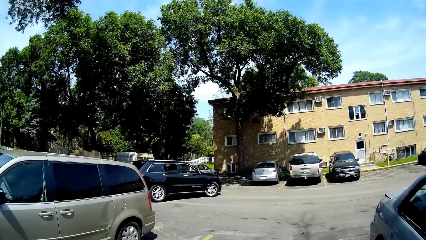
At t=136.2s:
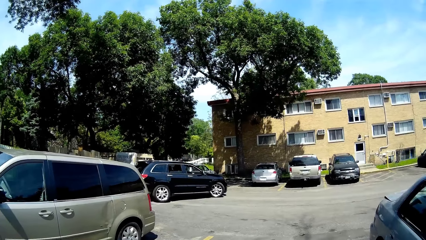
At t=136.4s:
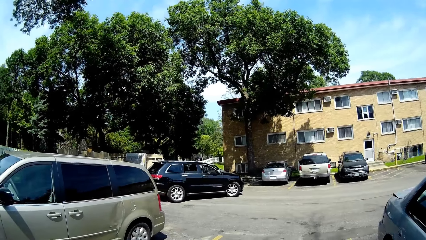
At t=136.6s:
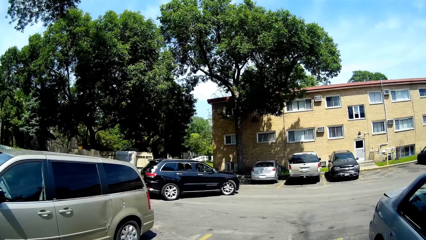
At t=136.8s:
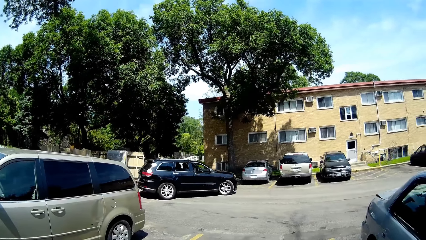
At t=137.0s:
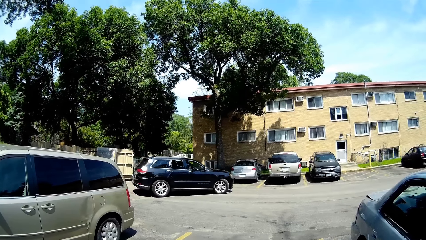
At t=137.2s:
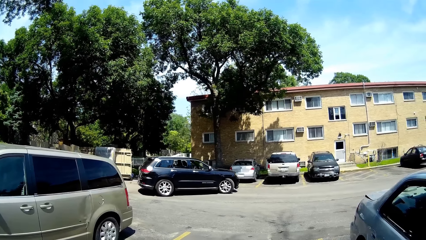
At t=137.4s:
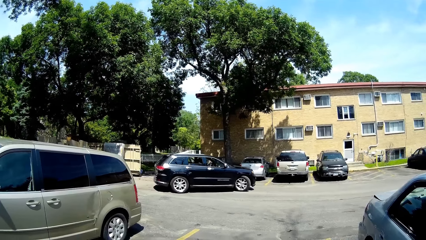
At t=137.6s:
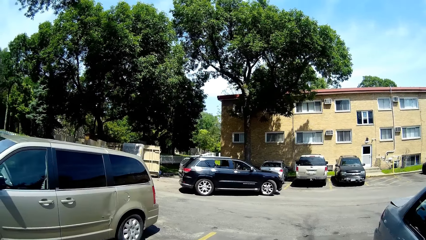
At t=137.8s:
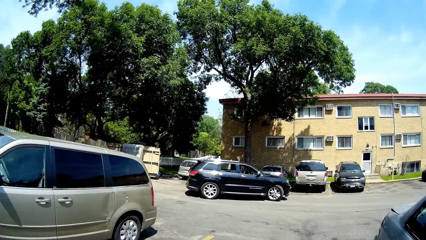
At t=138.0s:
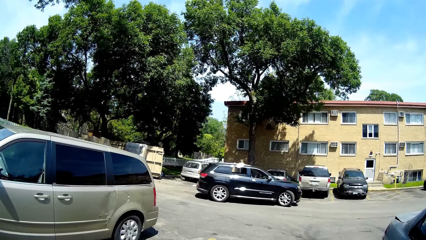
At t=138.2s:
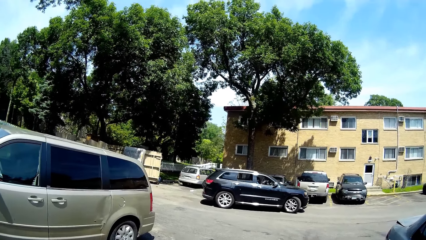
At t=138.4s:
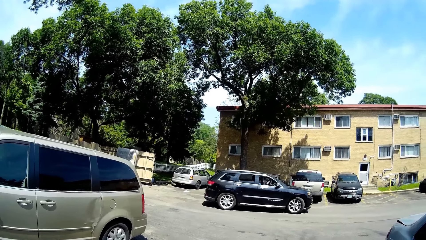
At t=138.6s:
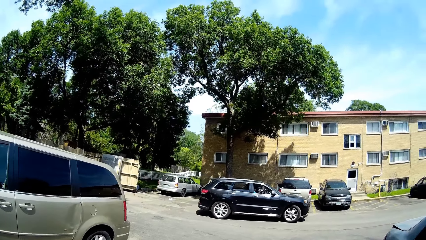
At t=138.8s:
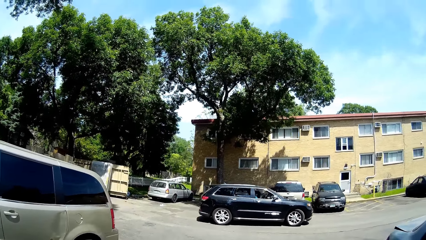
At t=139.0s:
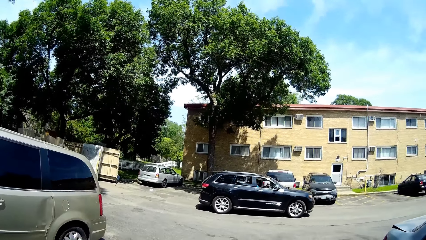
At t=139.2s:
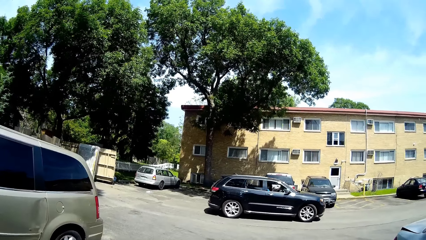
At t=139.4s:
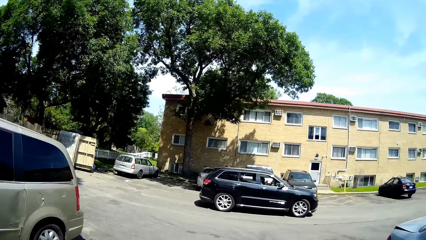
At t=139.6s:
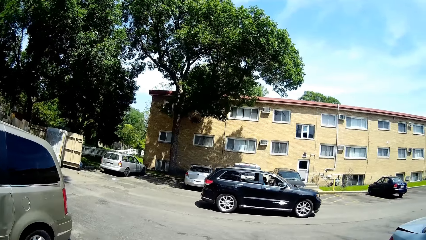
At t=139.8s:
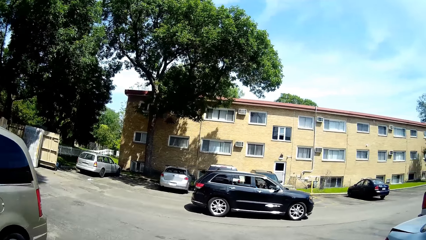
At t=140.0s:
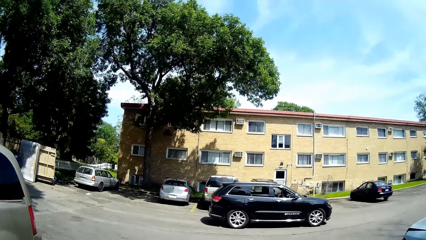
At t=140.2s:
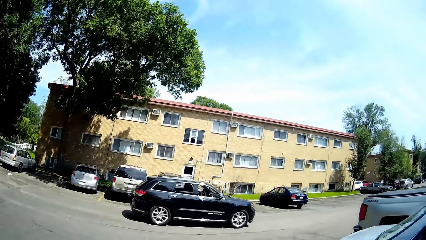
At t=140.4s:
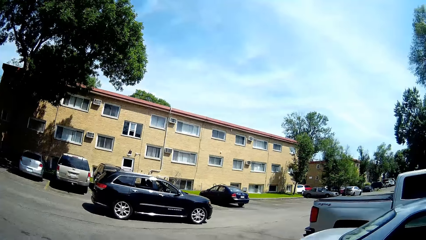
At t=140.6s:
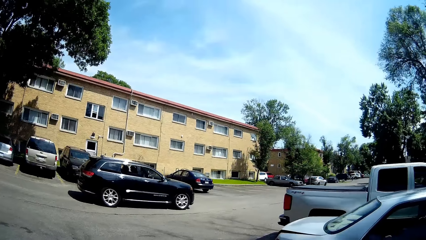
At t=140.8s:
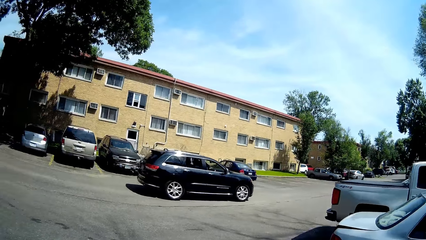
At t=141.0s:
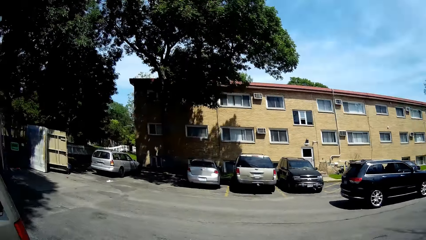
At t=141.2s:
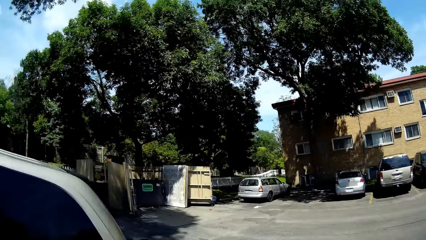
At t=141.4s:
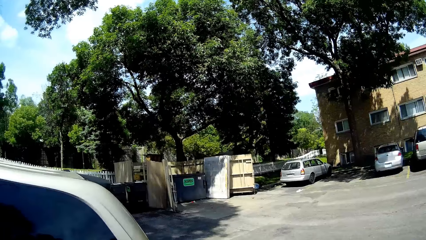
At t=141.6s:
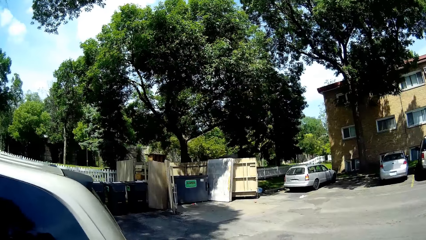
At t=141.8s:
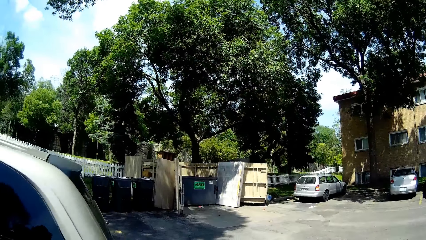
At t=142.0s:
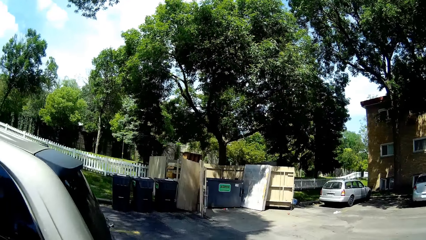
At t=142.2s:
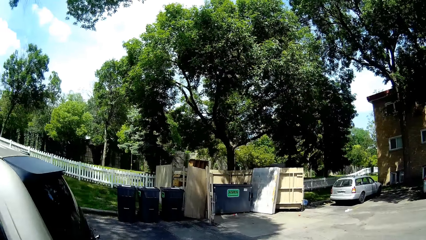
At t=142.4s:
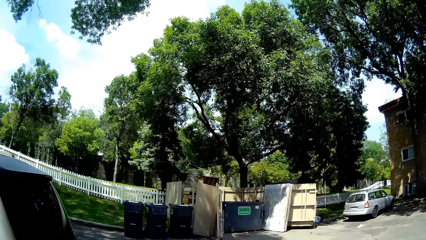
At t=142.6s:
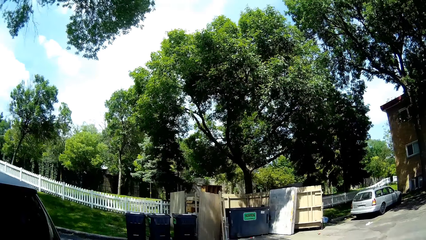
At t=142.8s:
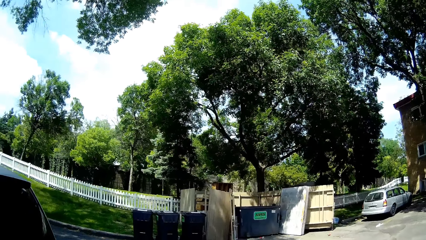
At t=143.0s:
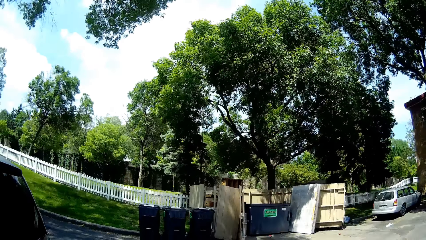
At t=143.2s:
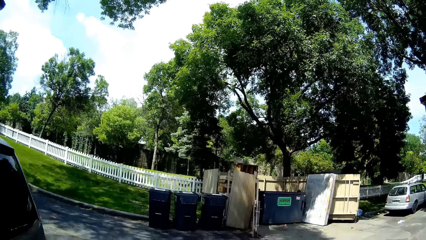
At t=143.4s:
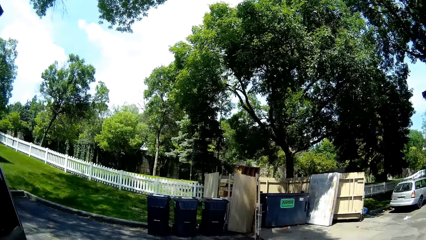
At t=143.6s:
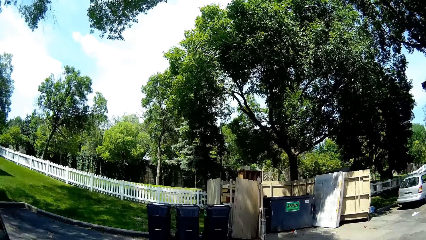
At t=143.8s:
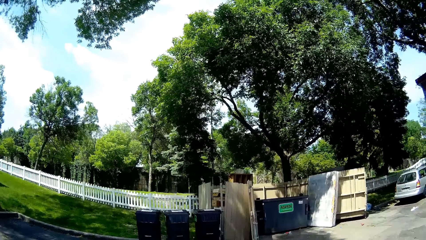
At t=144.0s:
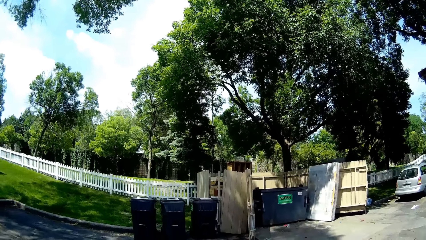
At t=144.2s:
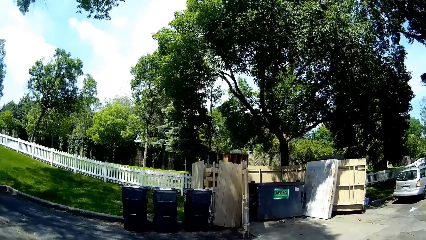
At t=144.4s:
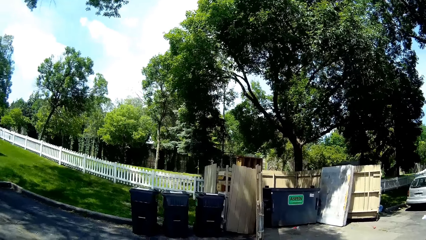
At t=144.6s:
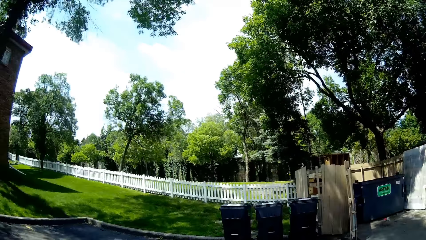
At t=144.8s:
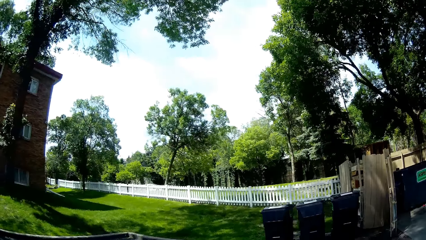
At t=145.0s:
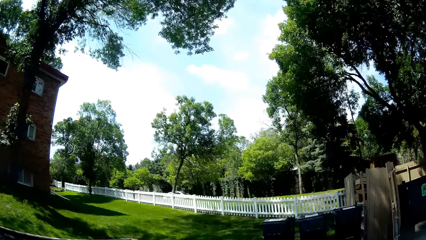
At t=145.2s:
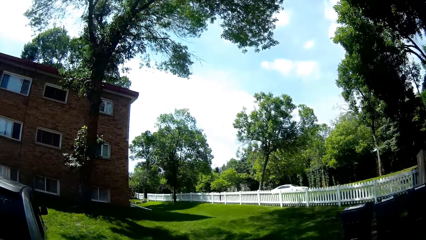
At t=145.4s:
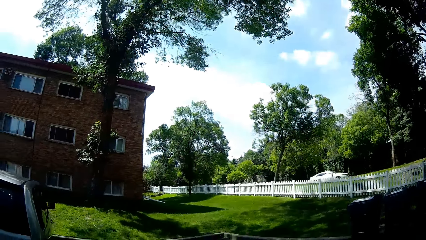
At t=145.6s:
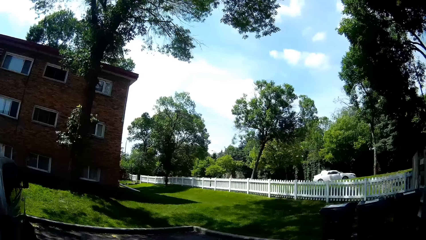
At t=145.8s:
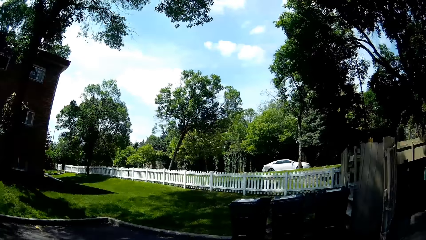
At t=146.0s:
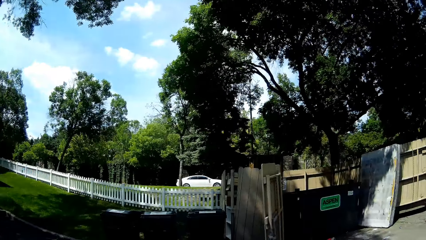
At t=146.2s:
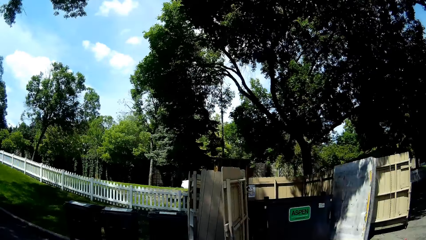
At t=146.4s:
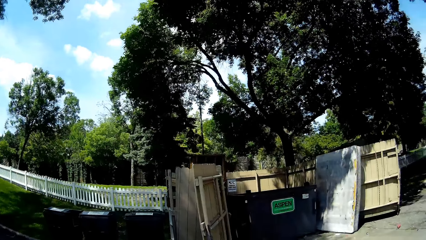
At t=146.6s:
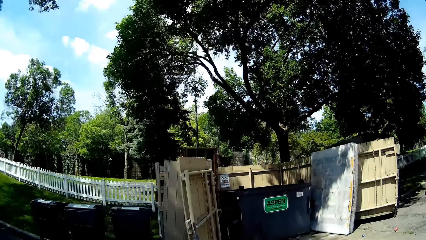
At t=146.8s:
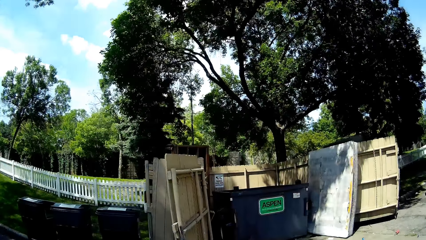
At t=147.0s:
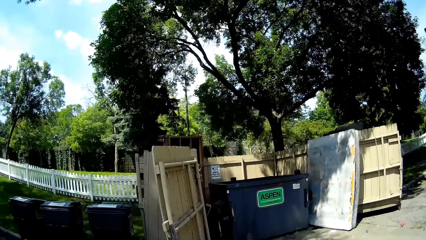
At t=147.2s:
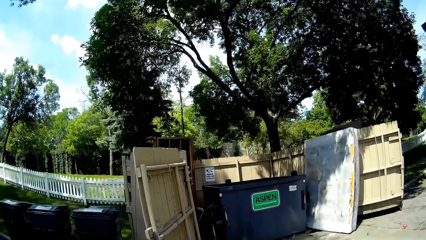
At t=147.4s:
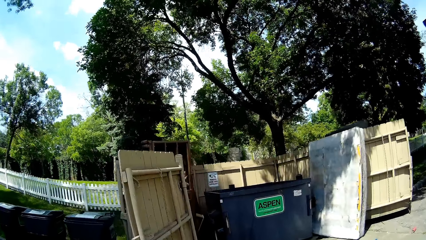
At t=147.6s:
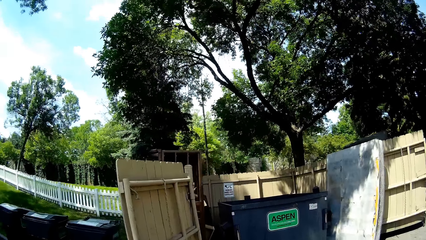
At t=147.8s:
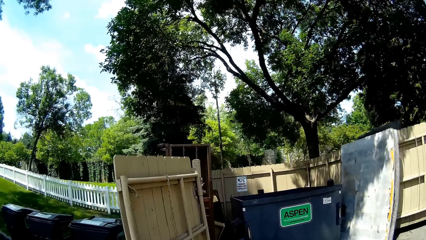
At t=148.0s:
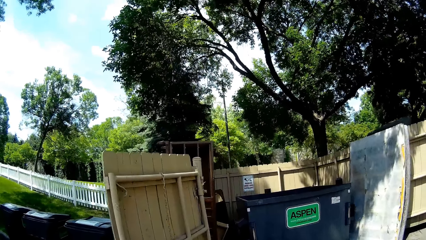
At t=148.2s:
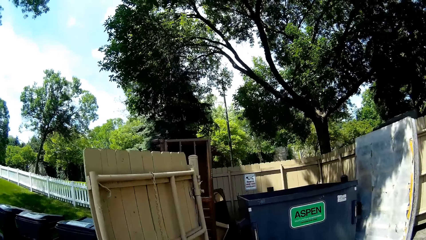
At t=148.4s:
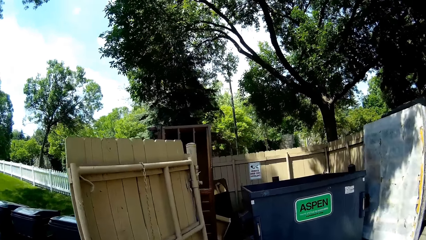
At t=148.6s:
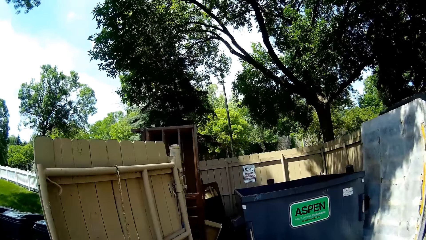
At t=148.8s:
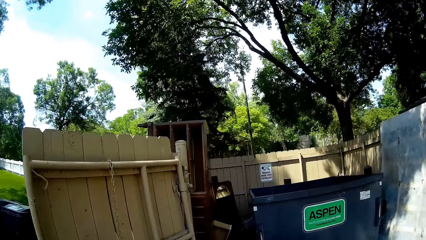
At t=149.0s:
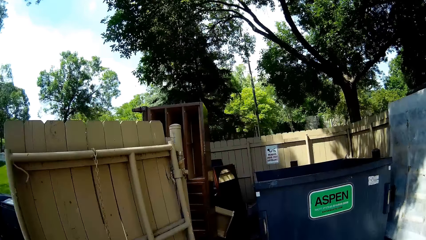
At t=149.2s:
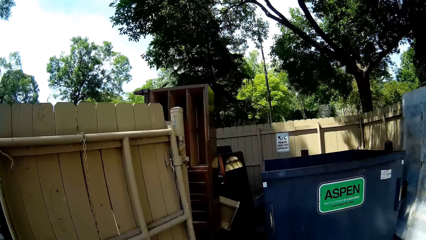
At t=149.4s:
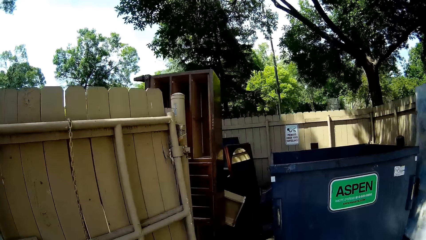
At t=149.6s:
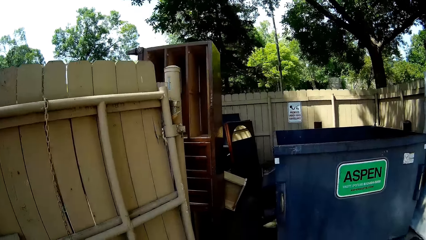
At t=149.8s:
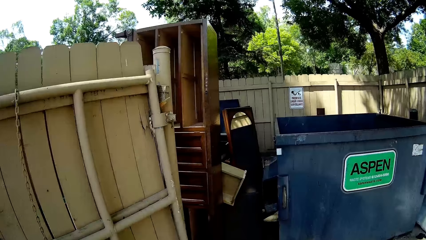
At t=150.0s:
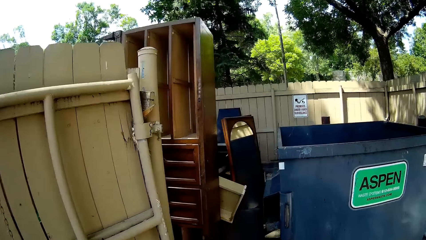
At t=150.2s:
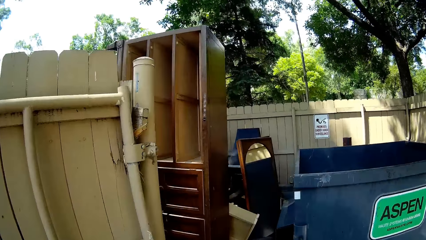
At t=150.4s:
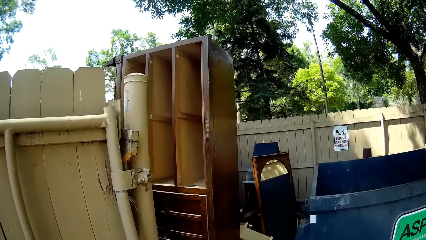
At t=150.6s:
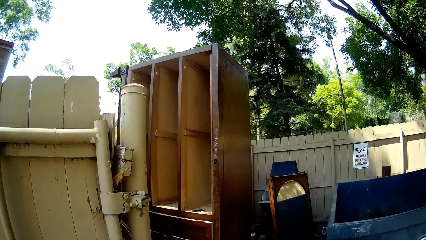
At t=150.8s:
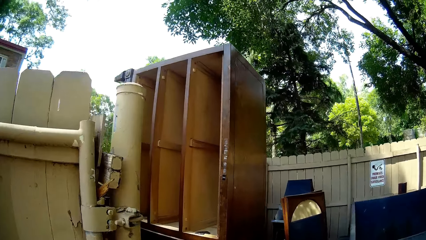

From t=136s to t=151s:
The camera wearer looks around. A black car drives past the camera wearer. The camera wearer walks to a waste bin.
